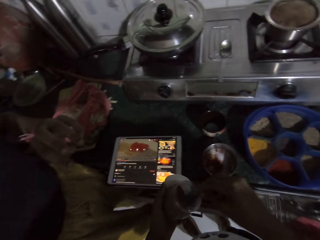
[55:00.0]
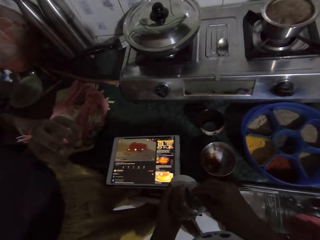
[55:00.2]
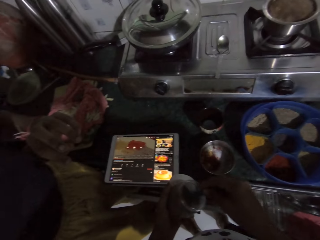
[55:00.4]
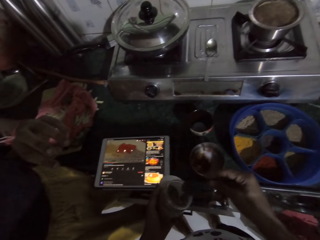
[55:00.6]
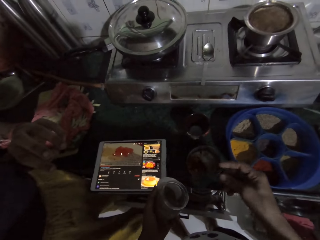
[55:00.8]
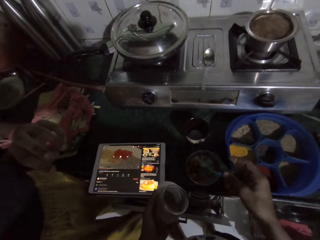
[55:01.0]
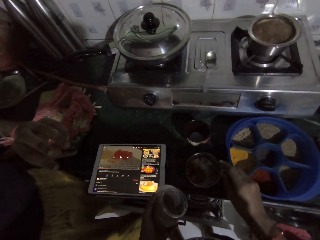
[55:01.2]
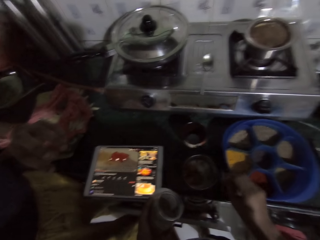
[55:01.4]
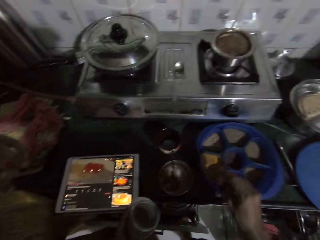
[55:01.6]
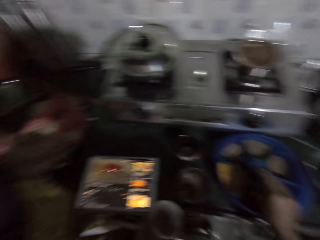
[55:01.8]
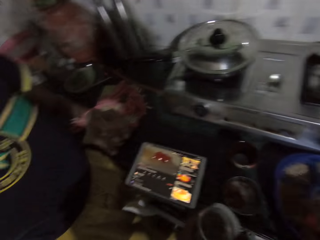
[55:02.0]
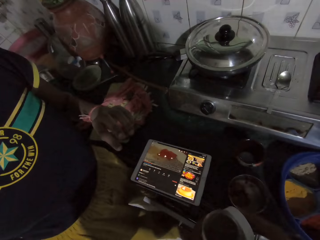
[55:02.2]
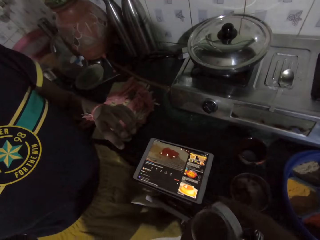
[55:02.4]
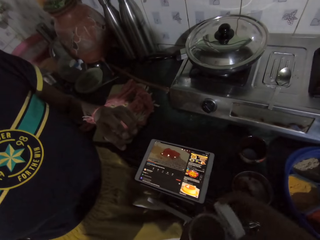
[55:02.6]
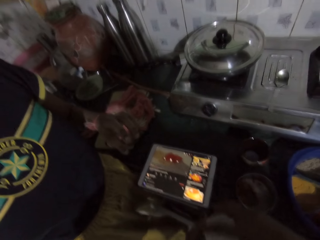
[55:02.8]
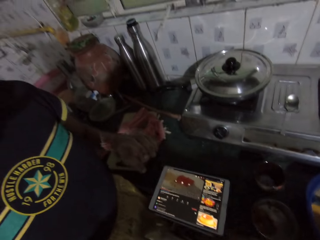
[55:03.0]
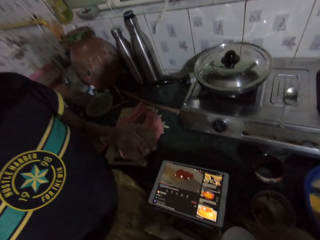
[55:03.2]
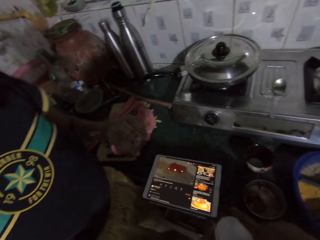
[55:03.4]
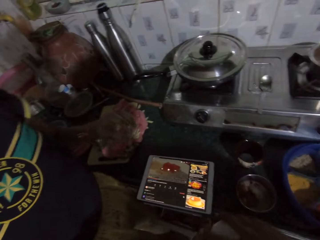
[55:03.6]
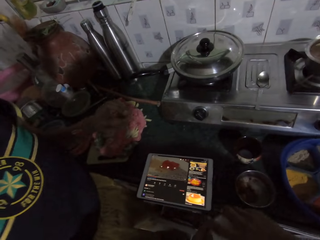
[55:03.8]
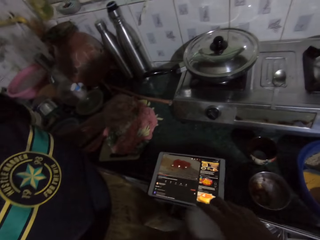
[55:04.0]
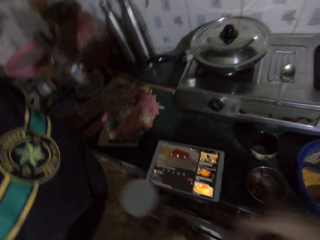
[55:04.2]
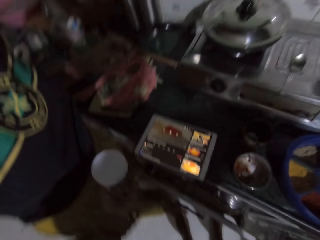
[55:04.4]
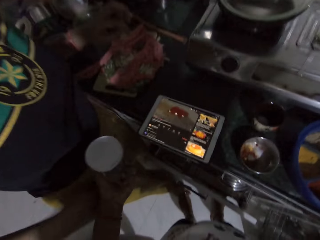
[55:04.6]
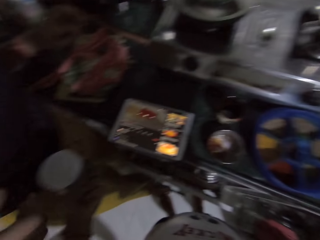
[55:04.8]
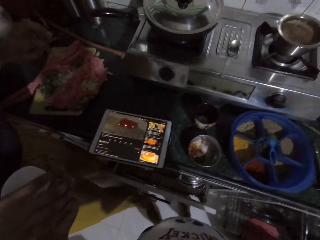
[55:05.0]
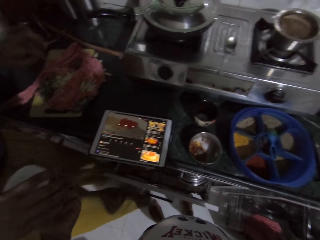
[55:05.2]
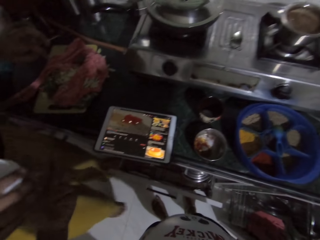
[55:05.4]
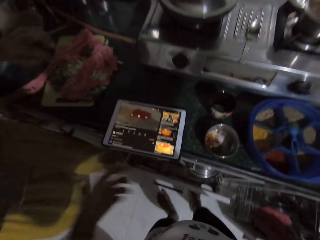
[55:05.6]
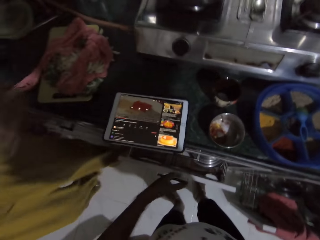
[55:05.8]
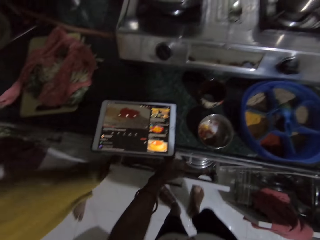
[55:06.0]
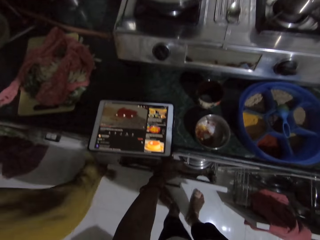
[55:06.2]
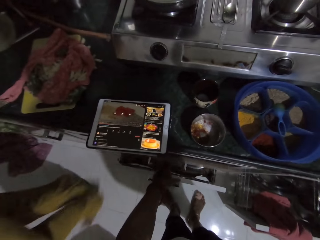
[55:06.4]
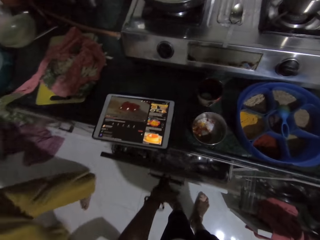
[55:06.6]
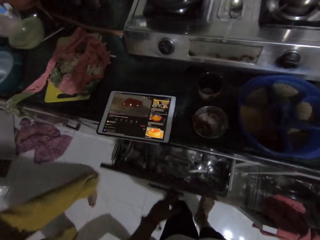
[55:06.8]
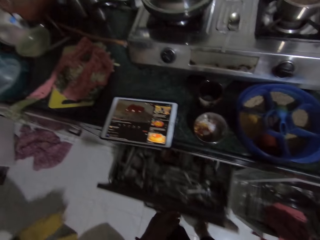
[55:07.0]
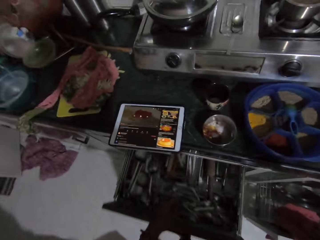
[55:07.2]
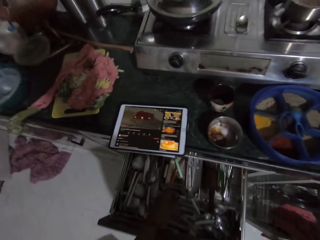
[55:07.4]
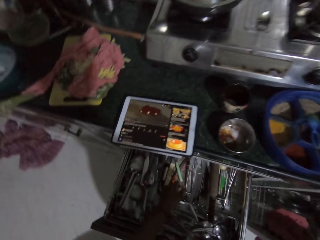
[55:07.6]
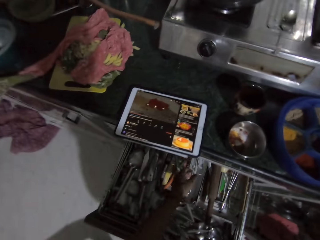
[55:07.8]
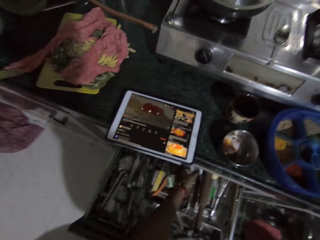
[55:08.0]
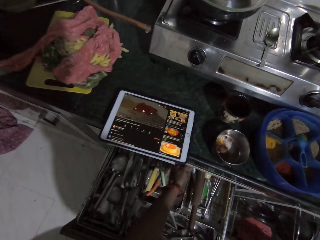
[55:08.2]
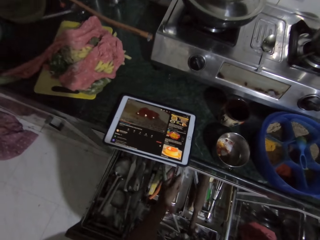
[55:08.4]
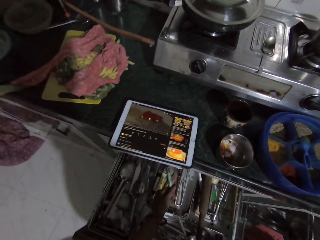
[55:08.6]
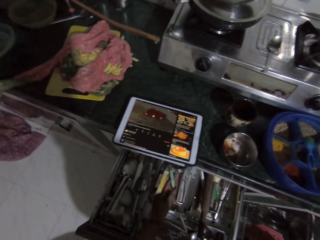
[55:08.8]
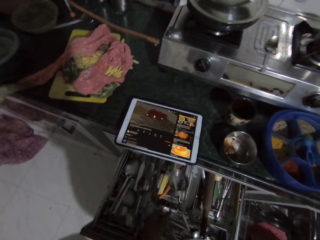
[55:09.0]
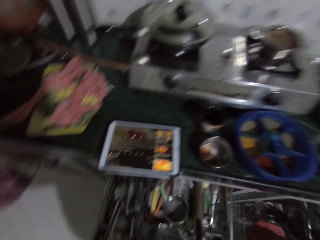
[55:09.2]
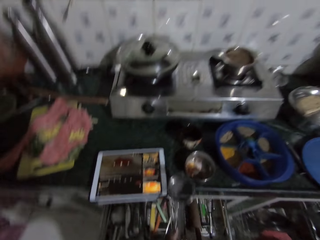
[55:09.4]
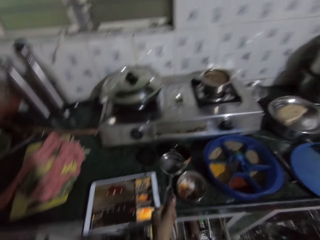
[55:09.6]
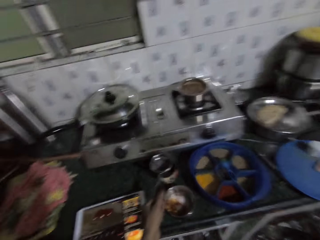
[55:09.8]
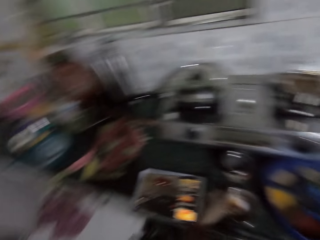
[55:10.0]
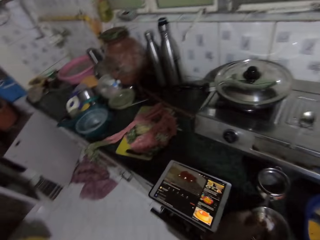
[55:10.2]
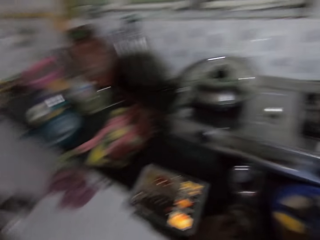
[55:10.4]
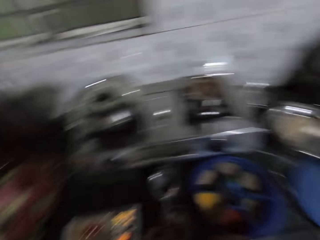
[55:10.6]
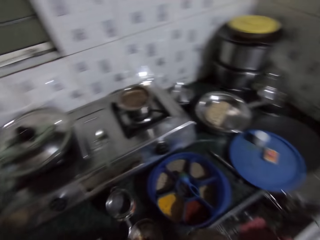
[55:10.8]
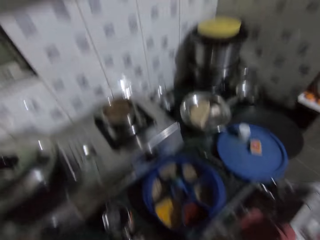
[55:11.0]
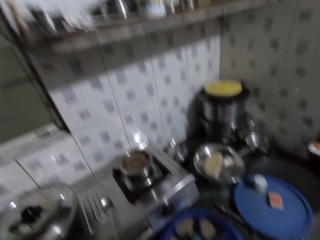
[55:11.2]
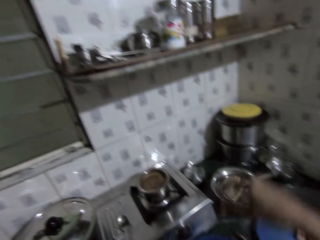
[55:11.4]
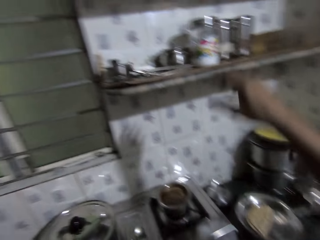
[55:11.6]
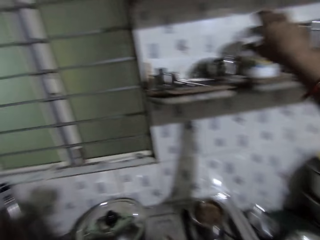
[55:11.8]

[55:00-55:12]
The camera wearer scoops seasoning from the container in her left hand with the spoon in her right hand. She pours the seasoning in the spoon in her right hand into the container on the countertop. She drops the spoon in her right hand on the masala dabba. She takes a lid in her left hand with her right hand. She covers the container in her left hand with the lid in her right hand. She hands the container in her left hand to the lady. She talks to the lady. The lady collects the container from the camera wearer with her right hand. The lady walks to the shelf. The camera wearer opens a drawer by the countertop with her left hand. She picks up a colander spoon in the drawer with her left hand. She puts the colander spoon in her left hand in the container on the countertop.

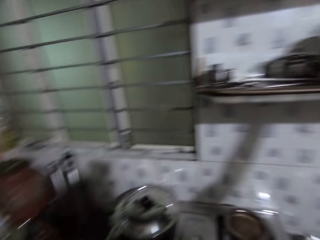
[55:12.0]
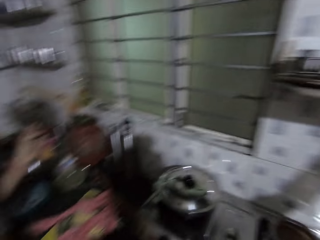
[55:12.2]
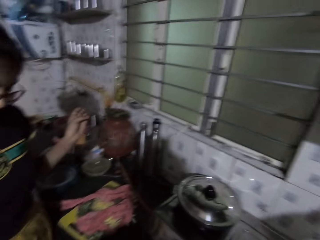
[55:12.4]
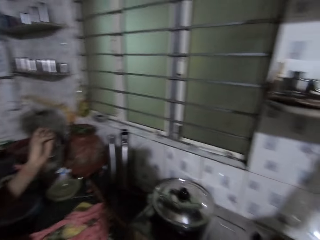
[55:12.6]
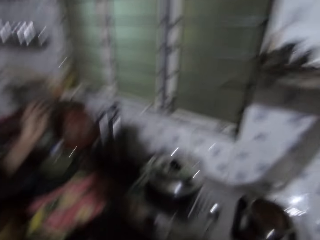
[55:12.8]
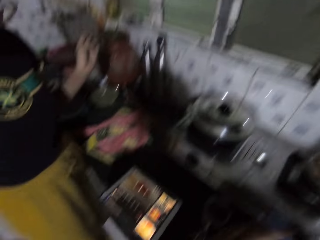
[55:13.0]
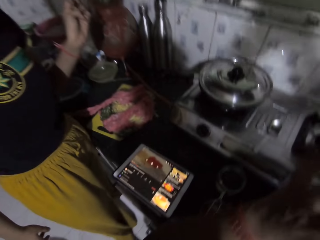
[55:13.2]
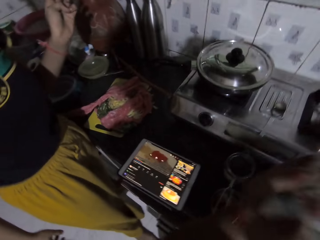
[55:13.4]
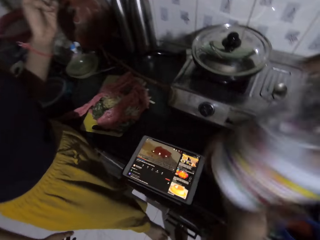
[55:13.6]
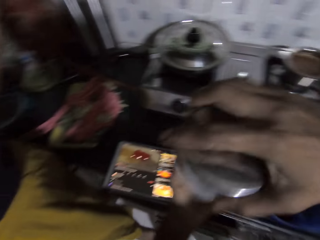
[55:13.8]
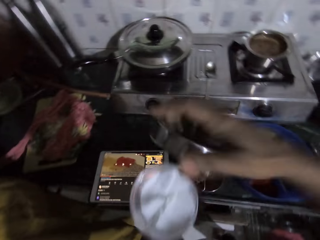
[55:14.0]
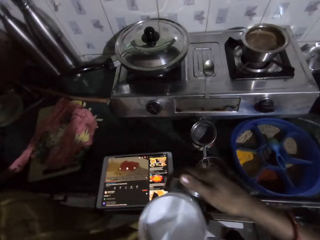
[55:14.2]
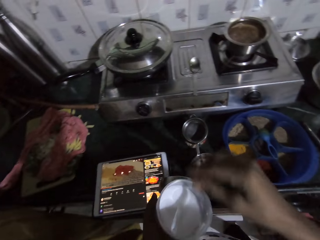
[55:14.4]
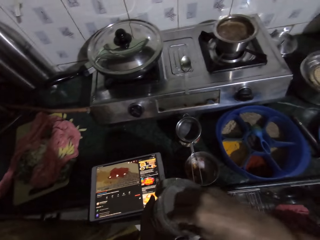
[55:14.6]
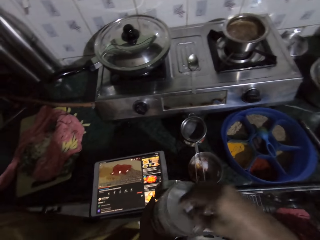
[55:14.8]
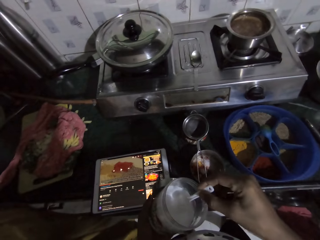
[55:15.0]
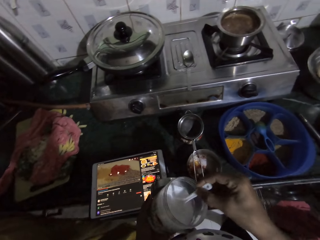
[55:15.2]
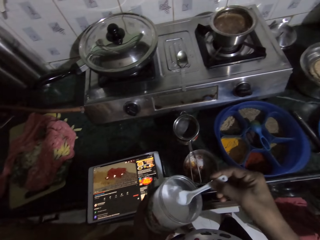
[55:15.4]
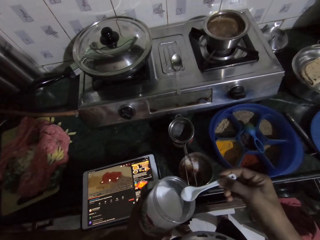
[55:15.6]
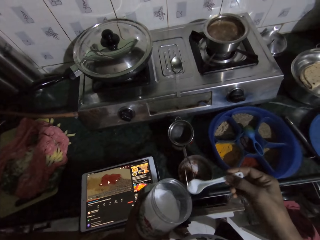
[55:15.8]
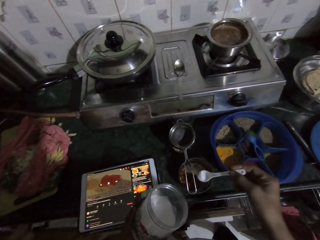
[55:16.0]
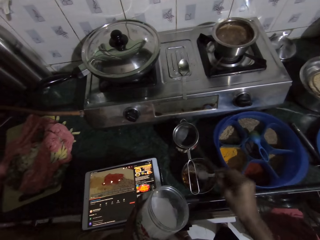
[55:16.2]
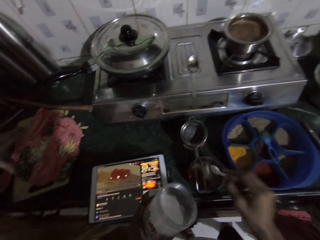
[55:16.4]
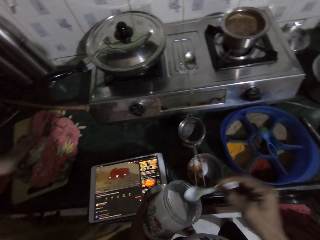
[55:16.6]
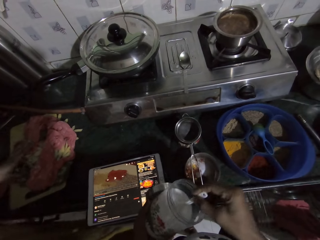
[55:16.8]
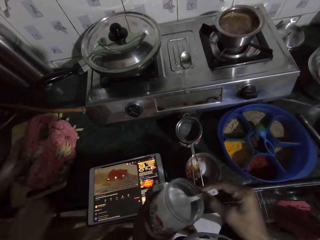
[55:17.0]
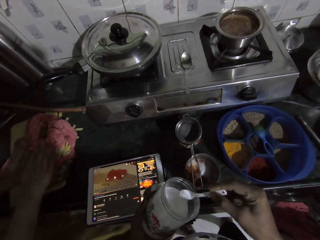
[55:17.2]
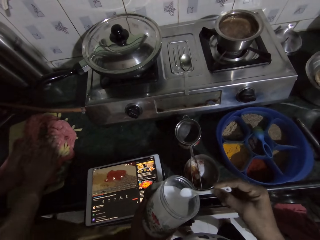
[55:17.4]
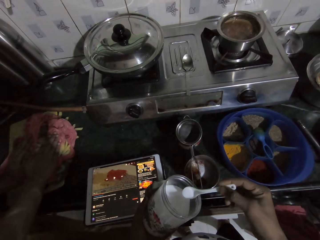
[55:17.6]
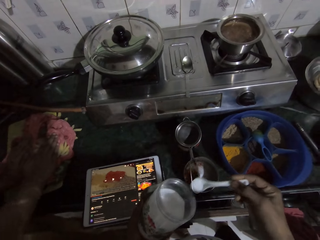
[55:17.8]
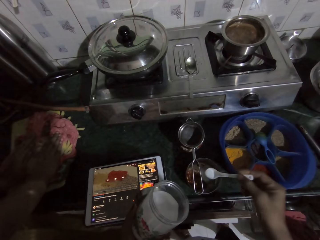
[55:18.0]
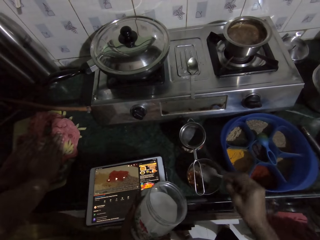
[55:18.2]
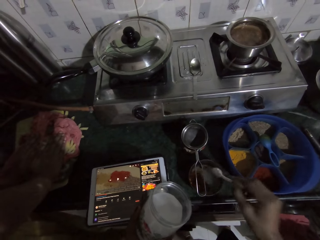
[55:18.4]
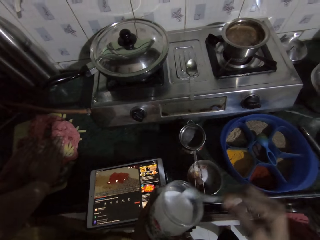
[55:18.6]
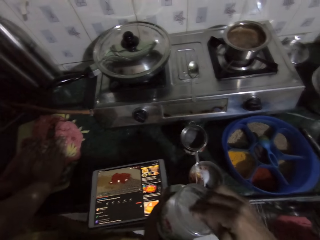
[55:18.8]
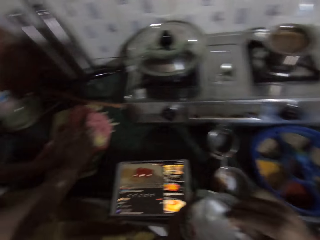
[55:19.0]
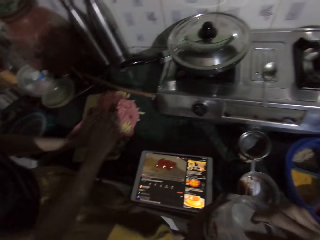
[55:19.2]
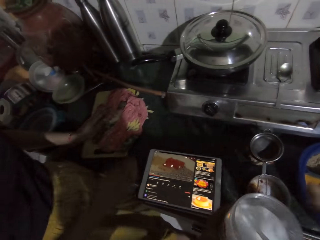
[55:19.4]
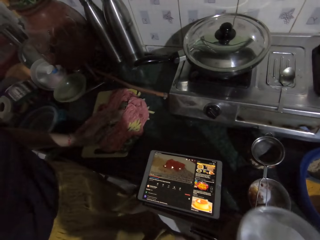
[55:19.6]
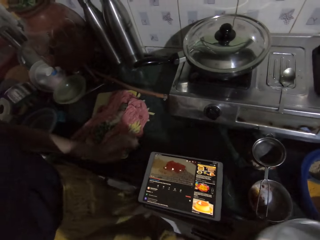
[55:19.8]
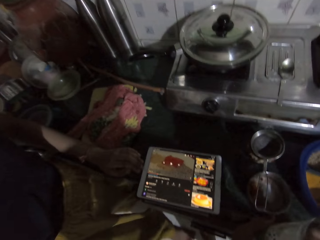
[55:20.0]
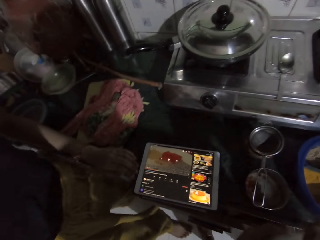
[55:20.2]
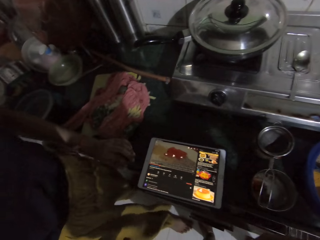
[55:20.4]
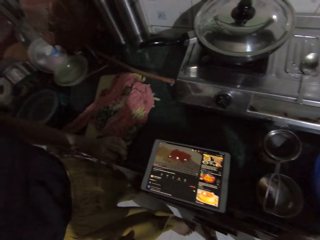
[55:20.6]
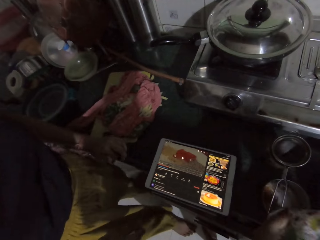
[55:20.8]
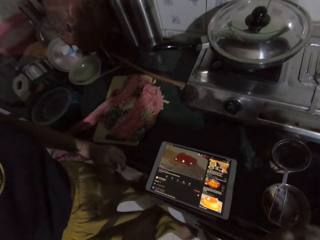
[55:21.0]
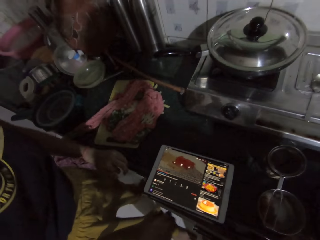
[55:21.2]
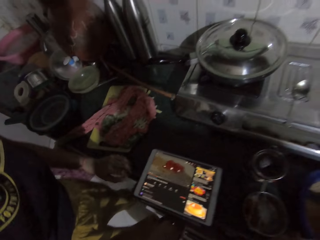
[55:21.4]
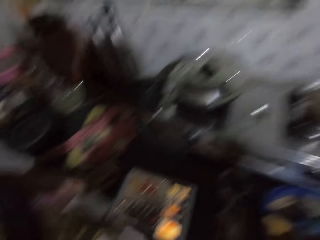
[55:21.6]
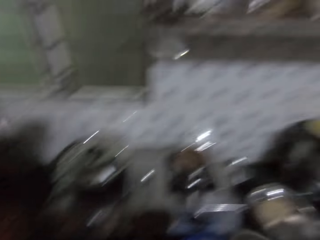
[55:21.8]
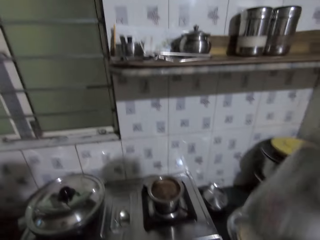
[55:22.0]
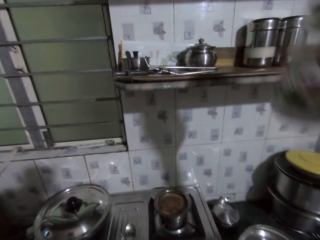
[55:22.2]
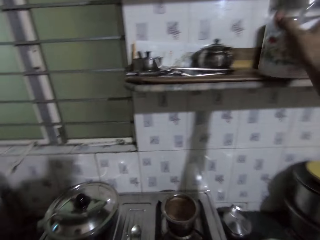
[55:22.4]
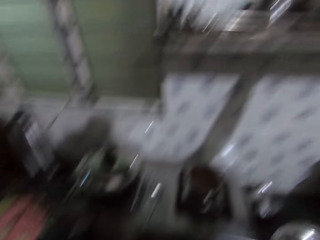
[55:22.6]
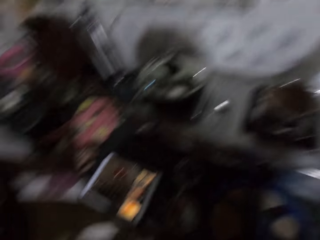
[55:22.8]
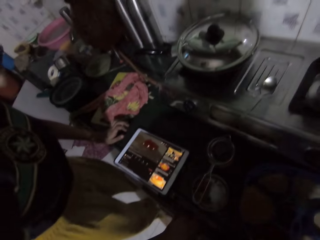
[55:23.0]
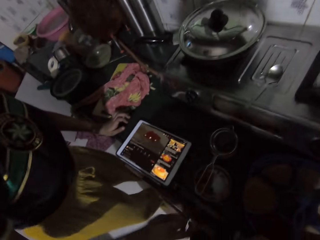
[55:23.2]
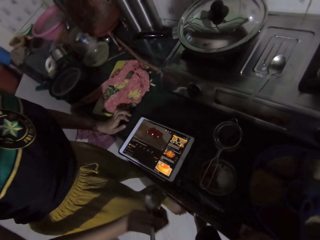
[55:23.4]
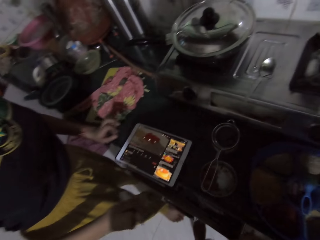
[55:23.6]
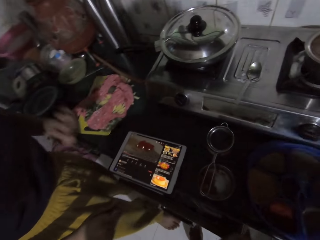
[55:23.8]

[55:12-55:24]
The camera wearer picks up the container on the wall shelf with her right hand. She passes the container in her right hand to her left hand. She opens the lid of the container with her right hand. She puts the lid in her right hand in her left hand. She picks up a spoon in the container in her left hand with her right hand. She scoops salt from the container in her left hand with the spoon in her right hand. She pours the salt in the spoon in her right hand into the container on the countertop. The lady puts her hands on some potato chips inside a piece of cloth on the countertop. The camera wearer scoops salt from the container in her left hand with the spoon in her right hand. She pours the salt in the spoon in her right hand into the container on the countertop. She puts the spoon in her right hand in the container in her left hand. She takes the lid in her left hand with her right hand. She covers the container in her left hand with the lid in her right hand. She puts the container on the wall shelf with her right hand.
